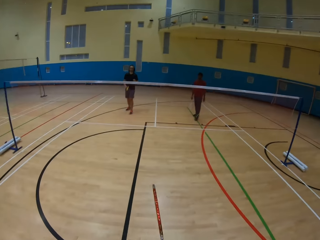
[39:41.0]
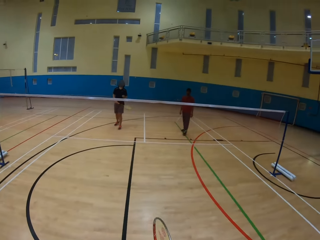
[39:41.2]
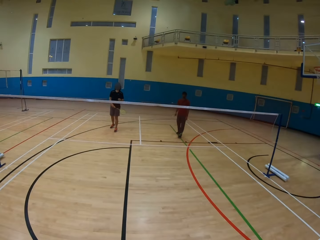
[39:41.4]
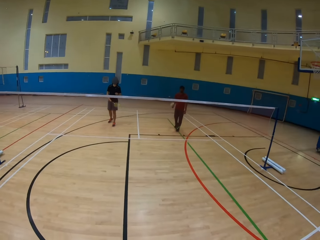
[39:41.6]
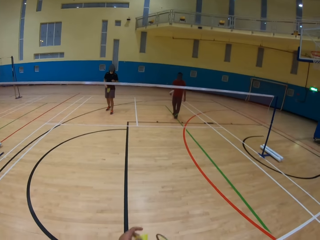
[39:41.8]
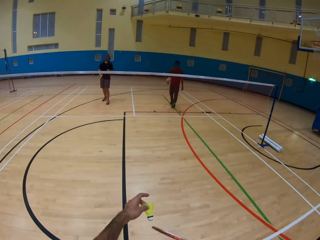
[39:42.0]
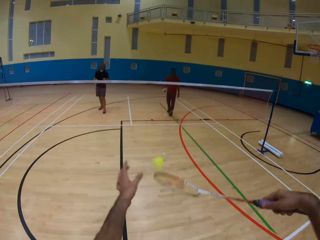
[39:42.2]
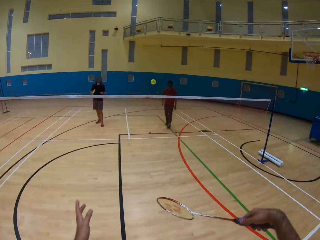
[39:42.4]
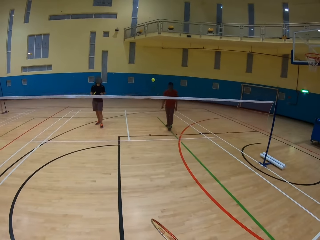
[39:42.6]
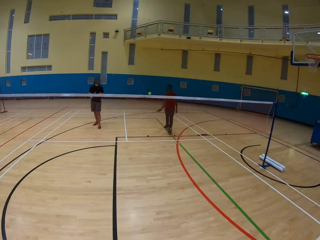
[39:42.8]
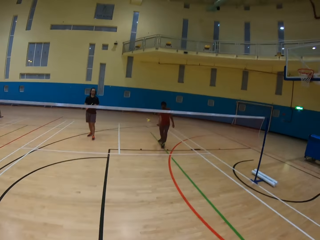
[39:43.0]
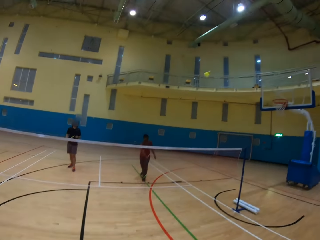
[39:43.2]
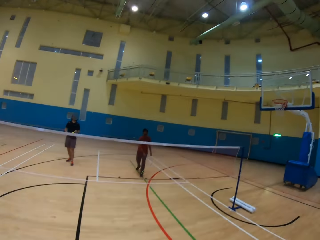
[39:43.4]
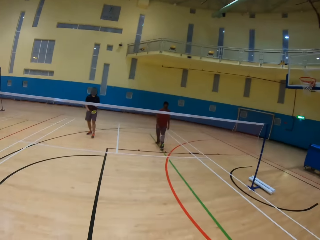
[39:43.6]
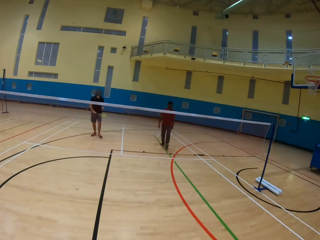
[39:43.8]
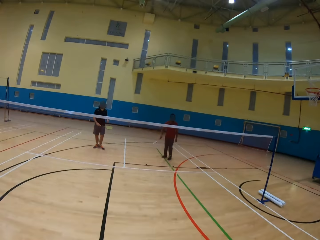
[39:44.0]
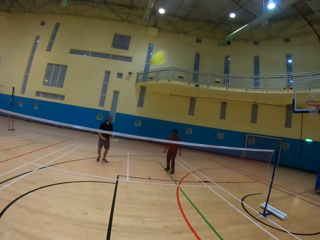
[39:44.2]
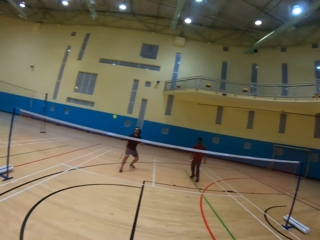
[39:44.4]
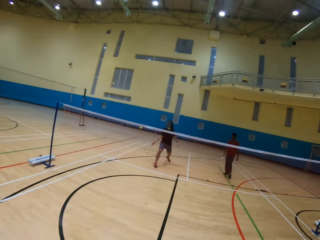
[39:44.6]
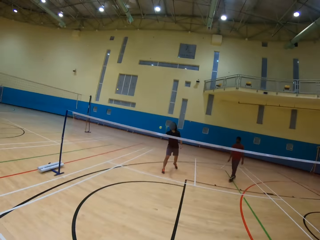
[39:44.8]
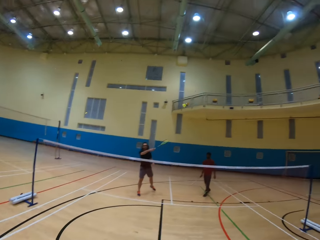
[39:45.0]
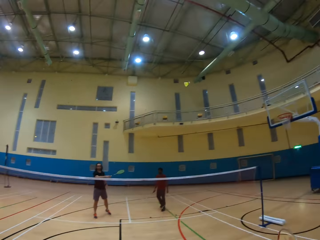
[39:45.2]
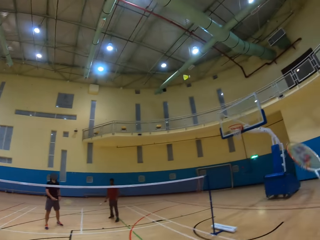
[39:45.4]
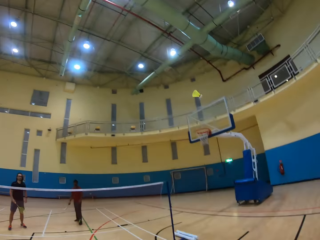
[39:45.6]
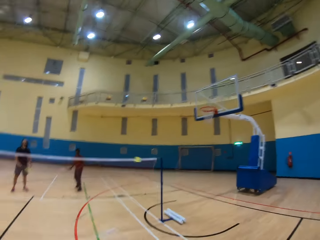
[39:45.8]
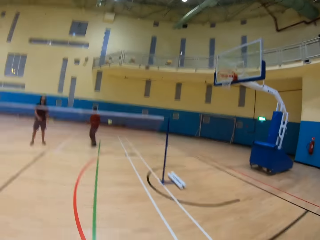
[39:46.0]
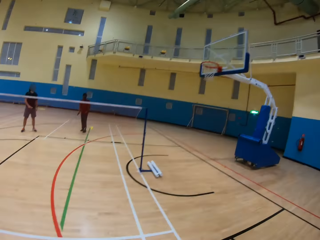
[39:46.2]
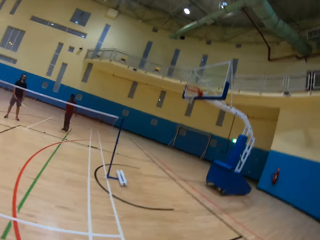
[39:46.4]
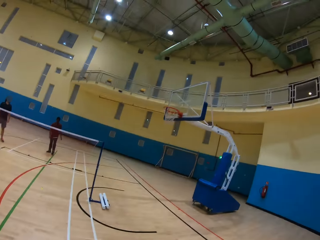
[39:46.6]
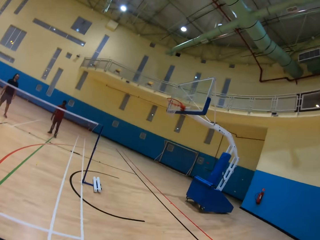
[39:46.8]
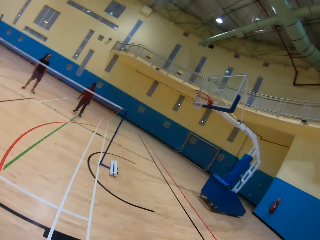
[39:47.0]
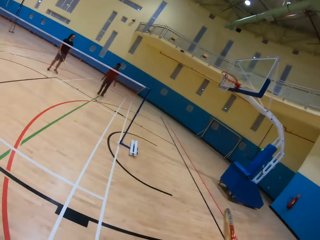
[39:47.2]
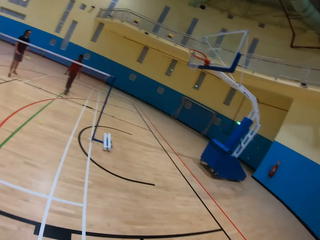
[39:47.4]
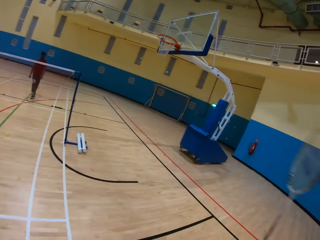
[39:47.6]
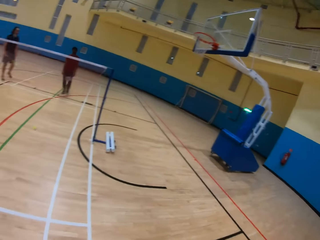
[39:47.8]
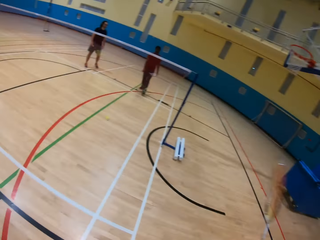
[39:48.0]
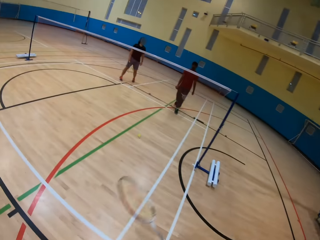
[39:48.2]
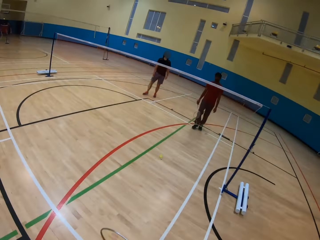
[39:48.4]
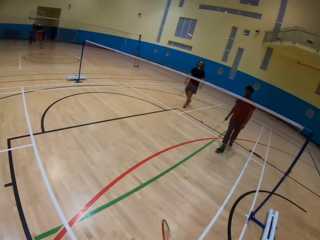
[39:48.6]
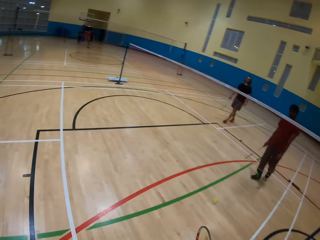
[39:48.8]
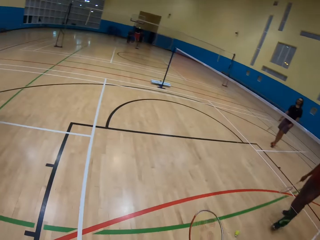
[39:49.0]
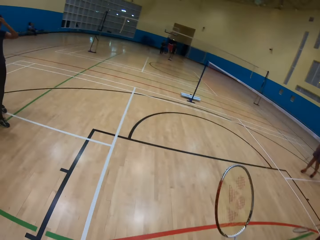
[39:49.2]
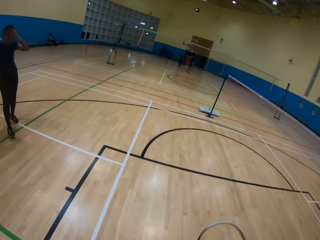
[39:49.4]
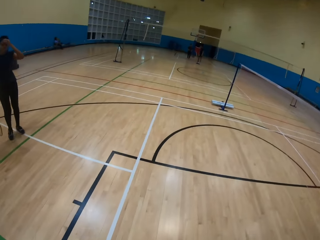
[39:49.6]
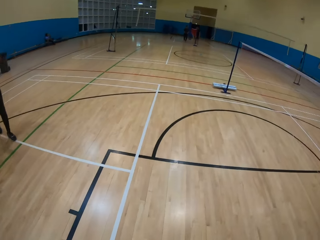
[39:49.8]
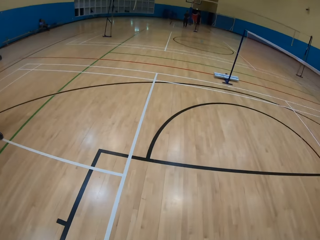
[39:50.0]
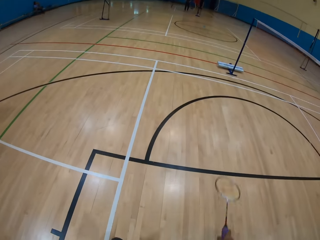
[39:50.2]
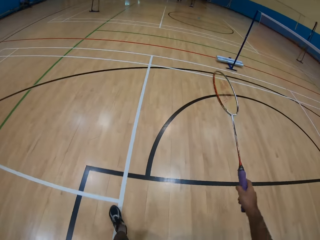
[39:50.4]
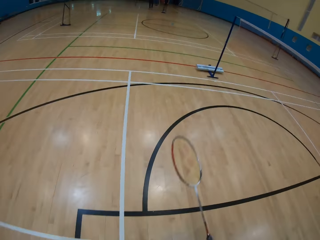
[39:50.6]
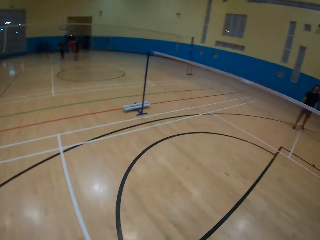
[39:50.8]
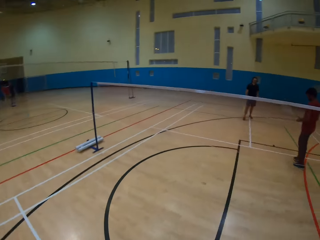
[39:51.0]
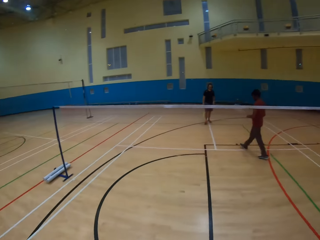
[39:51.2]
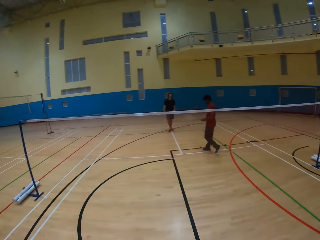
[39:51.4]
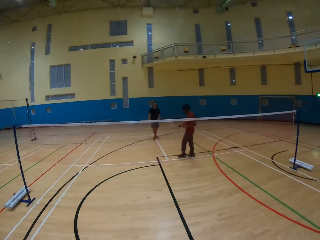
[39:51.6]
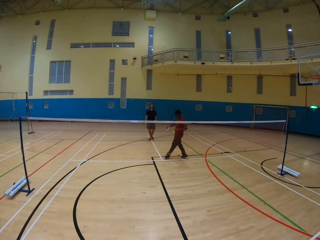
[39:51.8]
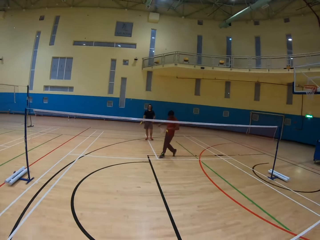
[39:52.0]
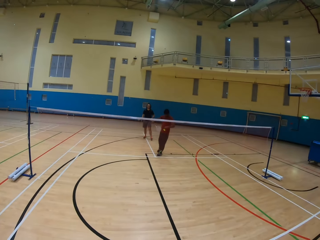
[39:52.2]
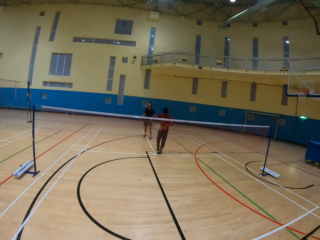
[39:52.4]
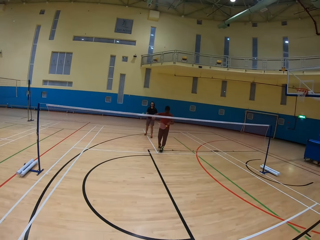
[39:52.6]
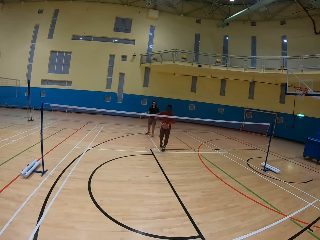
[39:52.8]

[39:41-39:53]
The camera wearer hits the shuttlecock. They throw the shuttlecock. A man hits the shuttlecock. Another man hits the shuttlecock. The camera wearer plays badminton. They hit the shuttlecock. They walk around the playing ground.

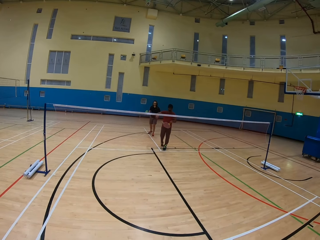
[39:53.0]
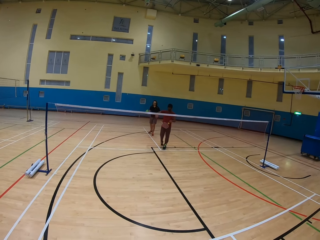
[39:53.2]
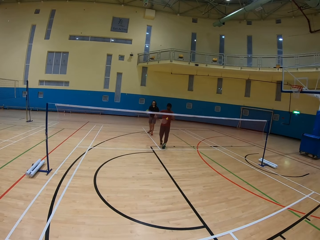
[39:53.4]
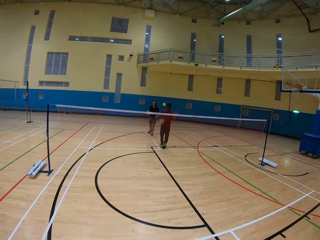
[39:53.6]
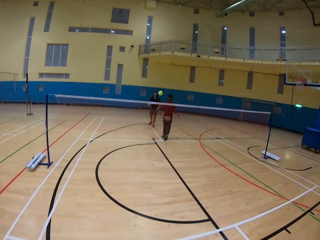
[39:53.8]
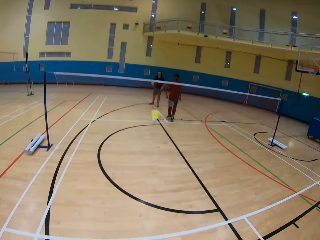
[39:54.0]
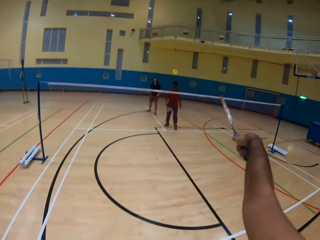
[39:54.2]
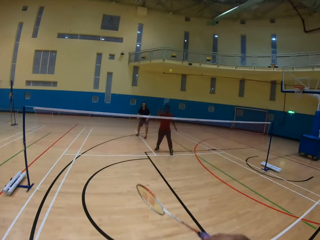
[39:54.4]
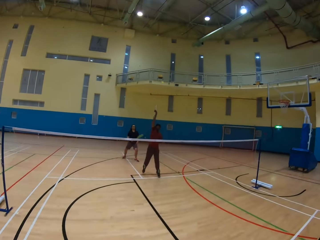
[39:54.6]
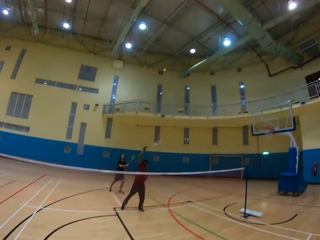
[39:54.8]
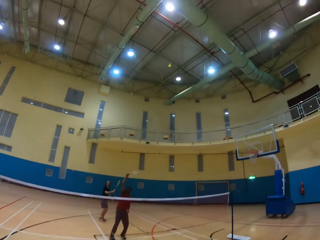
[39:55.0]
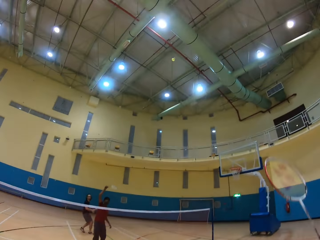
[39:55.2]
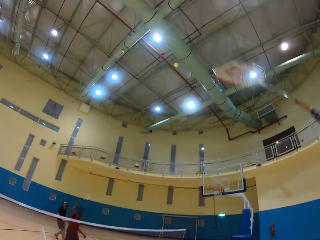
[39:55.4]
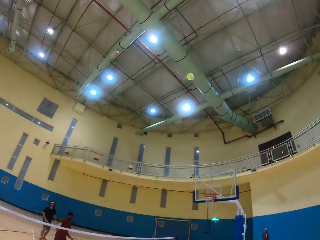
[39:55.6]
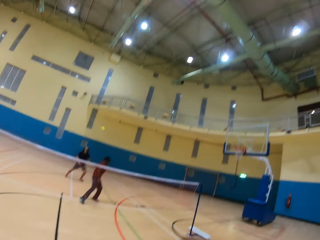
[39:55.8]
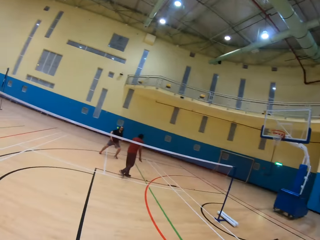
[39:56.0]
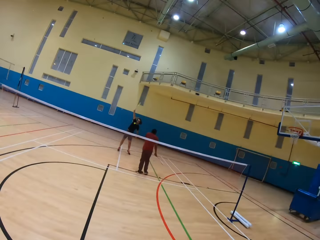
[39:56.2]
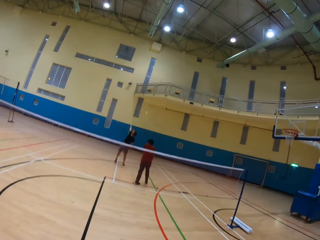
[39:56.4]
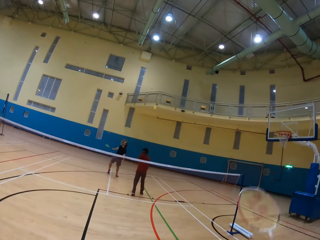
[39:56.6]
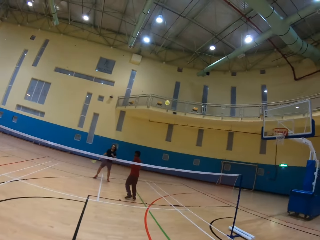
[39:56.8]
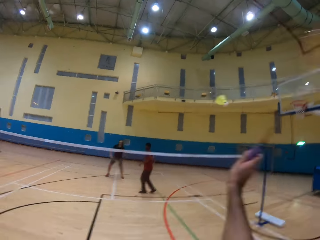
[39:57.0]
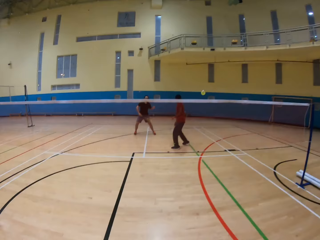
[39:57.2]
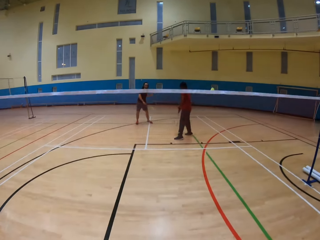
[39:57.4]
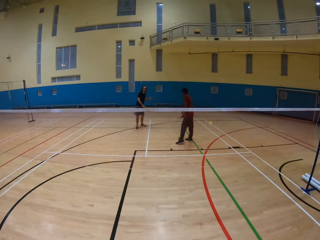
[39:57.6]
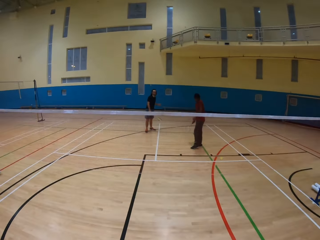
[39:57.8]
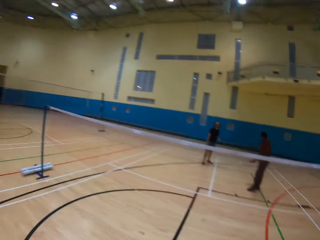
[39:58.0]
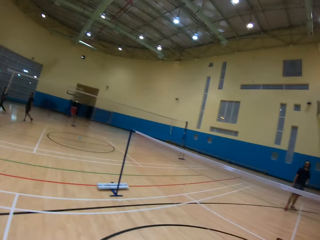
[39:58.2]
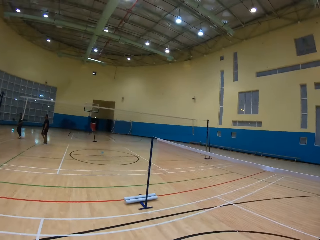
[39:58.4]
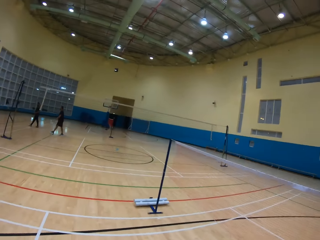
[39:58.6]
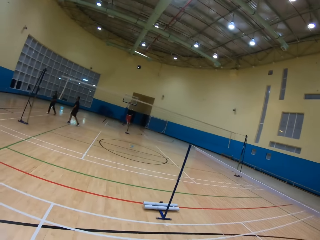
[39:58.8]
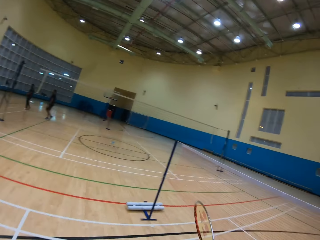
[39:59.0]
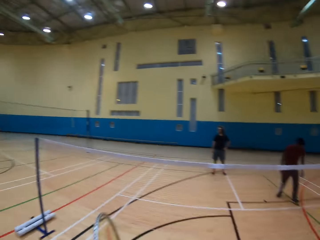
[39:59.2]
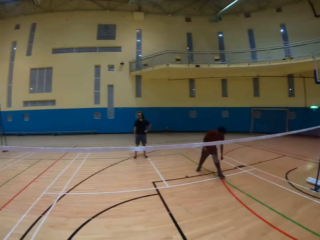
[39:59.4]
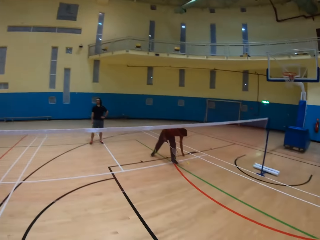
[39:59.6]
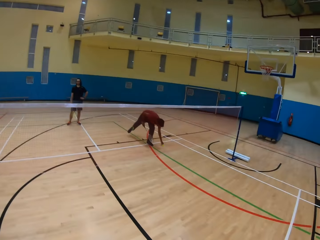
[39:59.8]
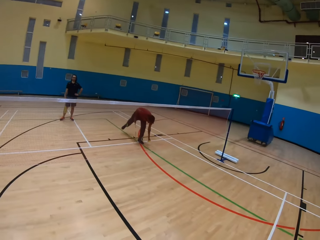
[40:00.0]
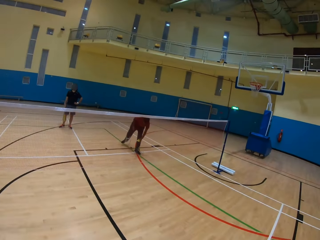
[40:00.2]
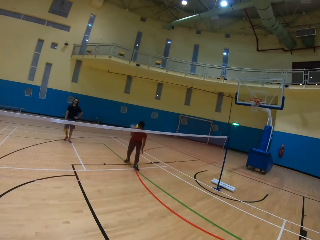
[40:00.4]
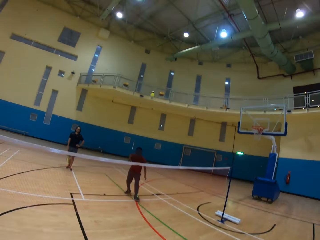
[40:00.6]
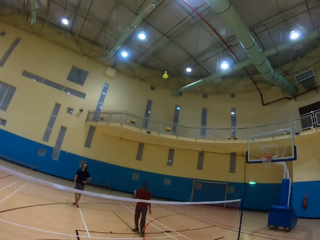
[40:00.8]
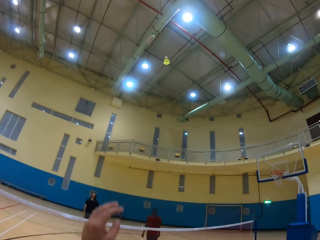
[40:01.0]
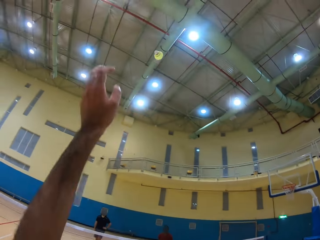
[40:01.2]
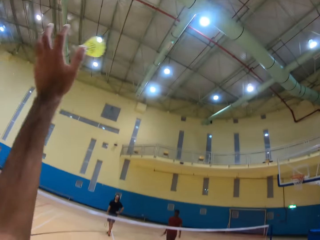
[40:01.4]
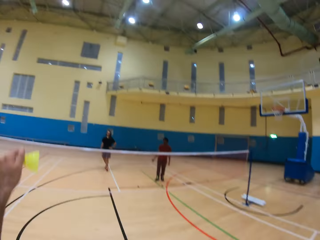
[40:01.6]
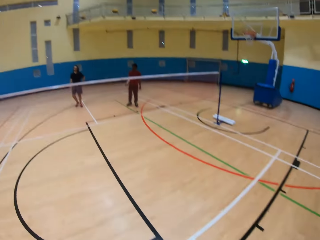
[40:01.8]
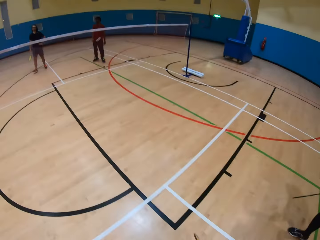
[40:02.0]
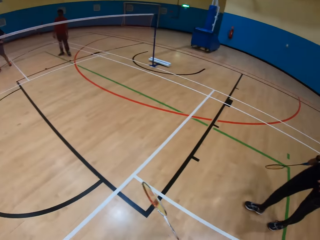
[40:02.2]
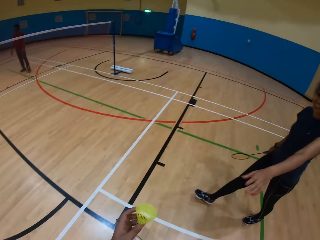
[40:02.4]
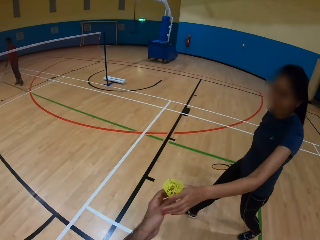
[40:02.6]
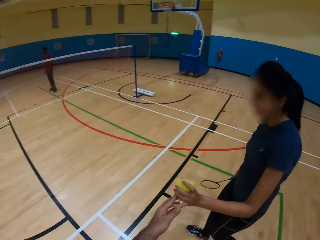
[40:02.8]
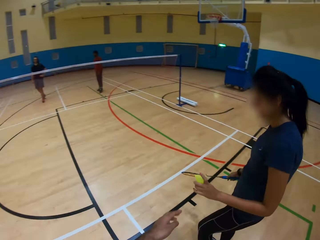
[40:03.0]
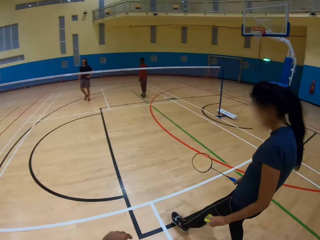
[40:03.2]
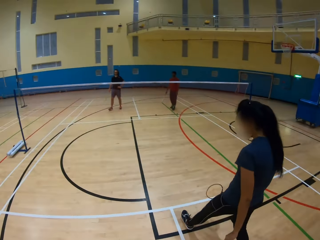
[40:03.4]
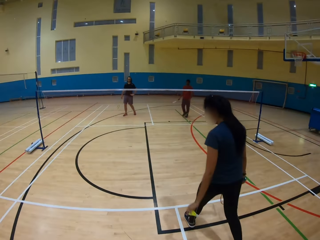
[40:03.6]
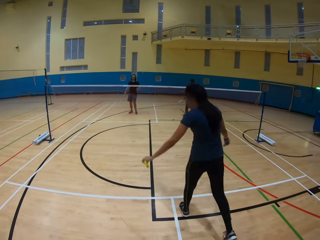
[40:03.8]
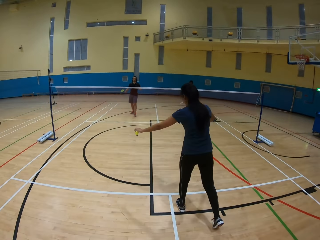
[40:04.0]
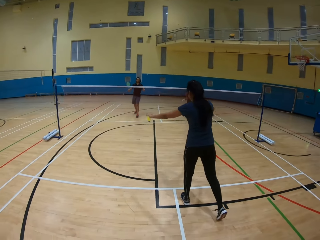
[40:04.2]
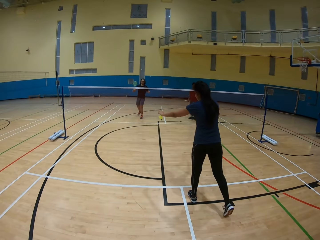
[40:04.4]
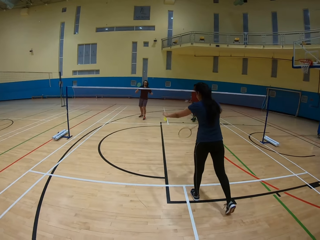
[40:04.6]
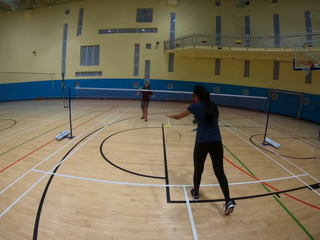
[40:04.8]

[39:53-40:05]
A man hits the shuttlecock. The camera wearer plays badminton. They hit the shuttlecock. The man hits the shuttlecock. The camera wearer hits the shuttlecock. Another man hits the shuttlecock. The camera wearer hits the shuttlecock. They look around the playing ground. The first man picks up the shuttlecock on the ground and hits the shuttlecock. The camera wearer picks up the shuttlecock. They give a woman the shuttlecock.
